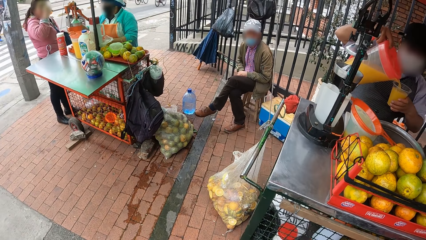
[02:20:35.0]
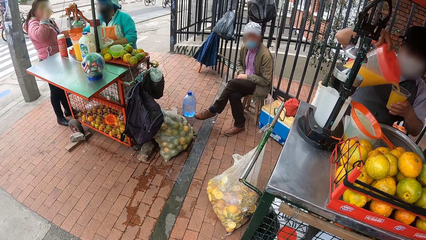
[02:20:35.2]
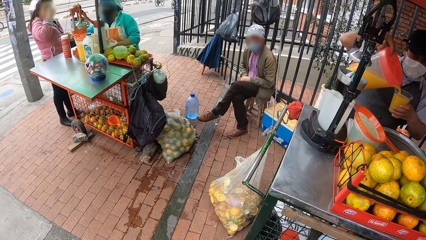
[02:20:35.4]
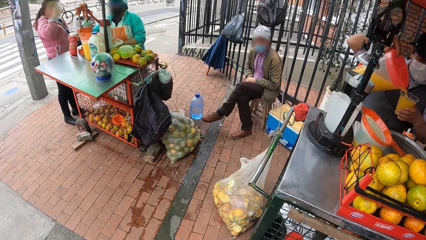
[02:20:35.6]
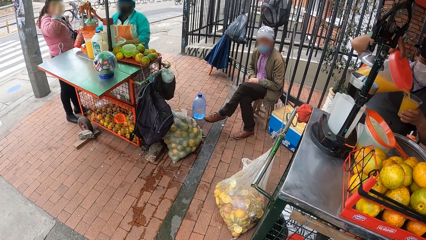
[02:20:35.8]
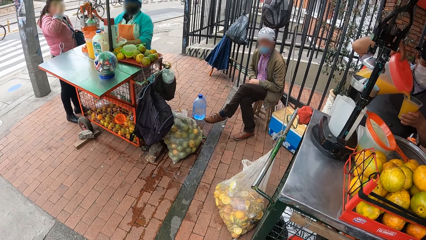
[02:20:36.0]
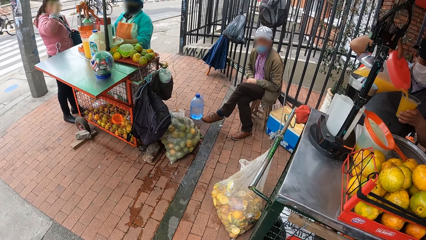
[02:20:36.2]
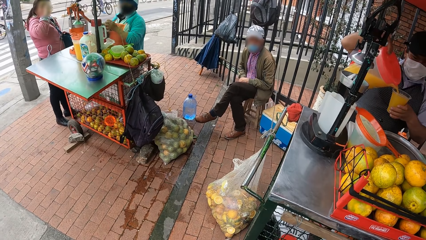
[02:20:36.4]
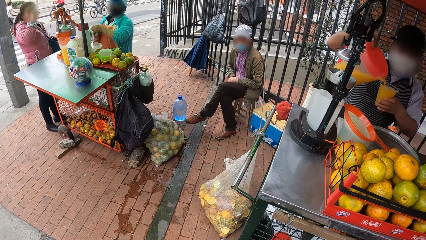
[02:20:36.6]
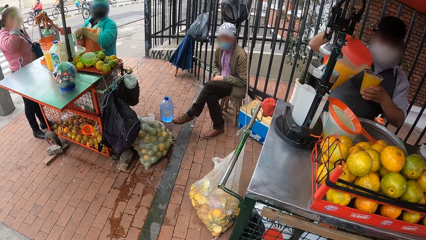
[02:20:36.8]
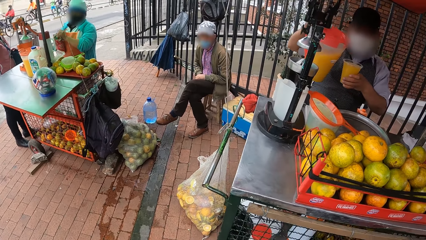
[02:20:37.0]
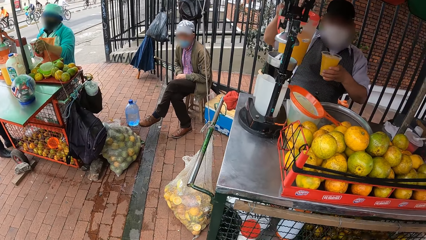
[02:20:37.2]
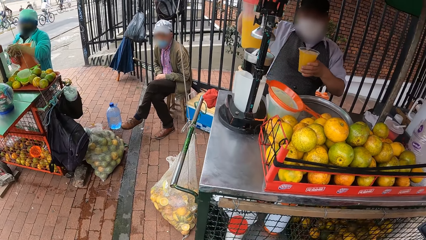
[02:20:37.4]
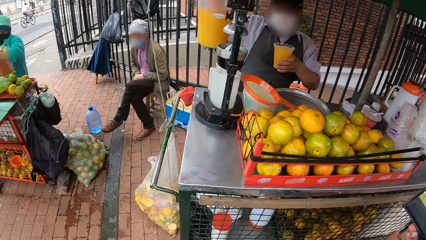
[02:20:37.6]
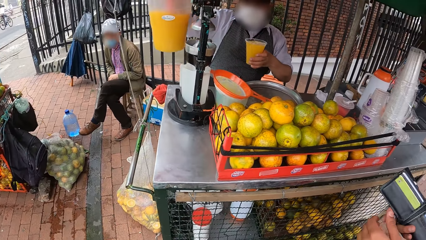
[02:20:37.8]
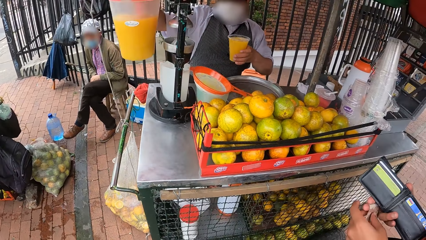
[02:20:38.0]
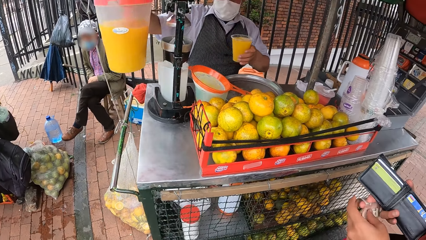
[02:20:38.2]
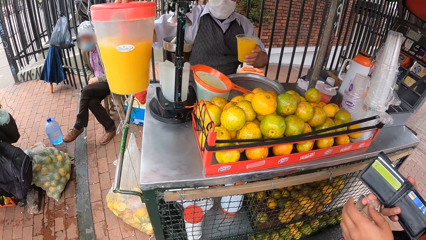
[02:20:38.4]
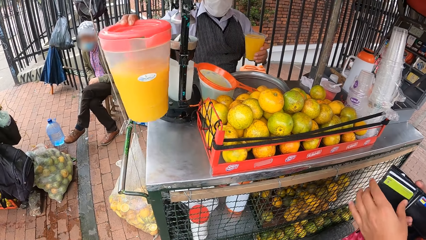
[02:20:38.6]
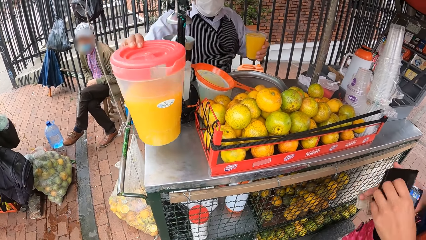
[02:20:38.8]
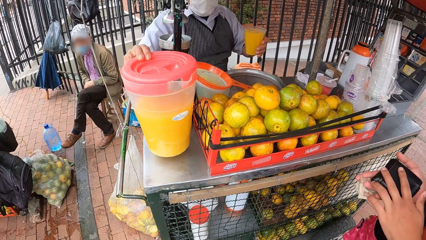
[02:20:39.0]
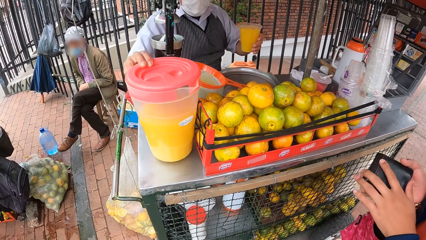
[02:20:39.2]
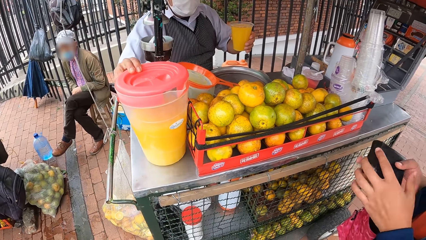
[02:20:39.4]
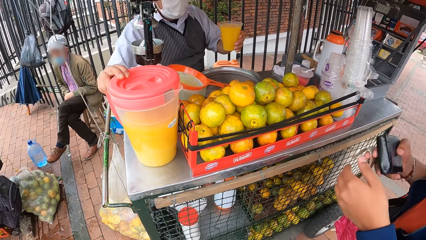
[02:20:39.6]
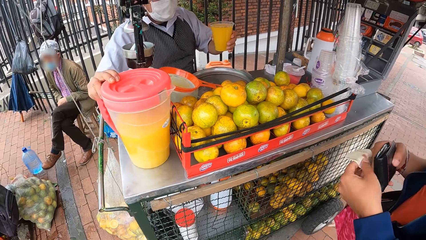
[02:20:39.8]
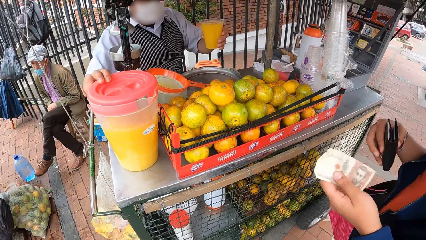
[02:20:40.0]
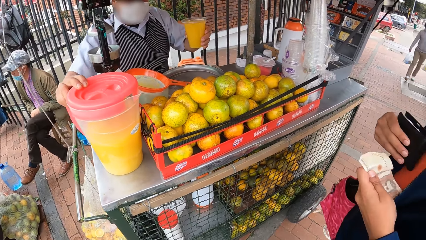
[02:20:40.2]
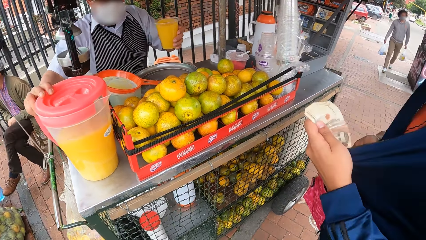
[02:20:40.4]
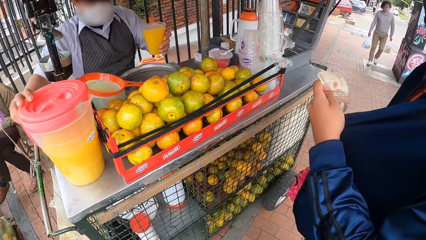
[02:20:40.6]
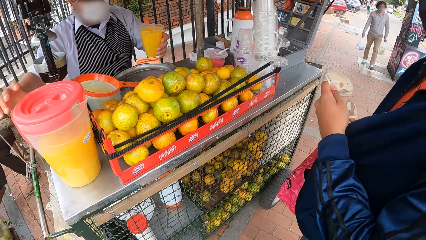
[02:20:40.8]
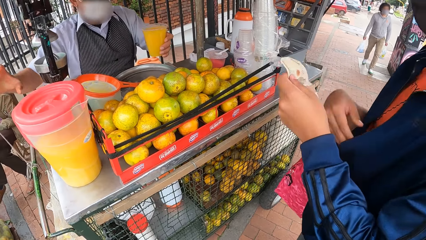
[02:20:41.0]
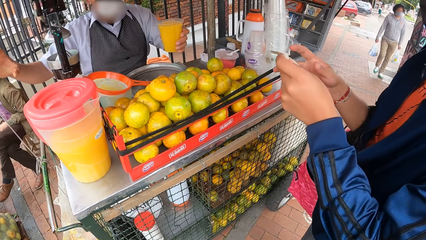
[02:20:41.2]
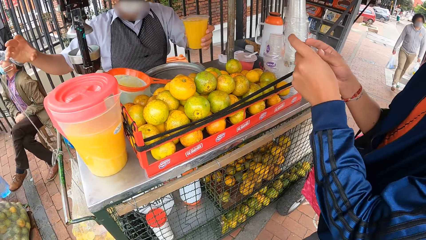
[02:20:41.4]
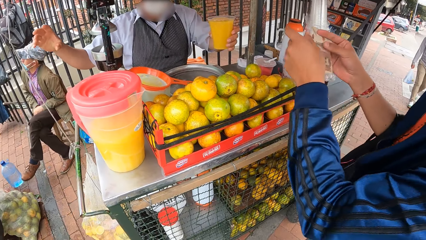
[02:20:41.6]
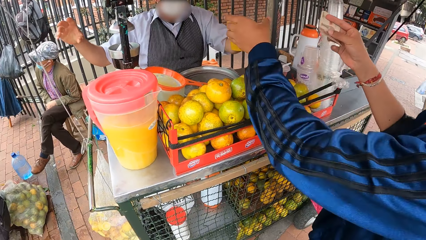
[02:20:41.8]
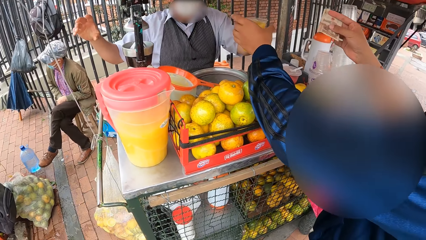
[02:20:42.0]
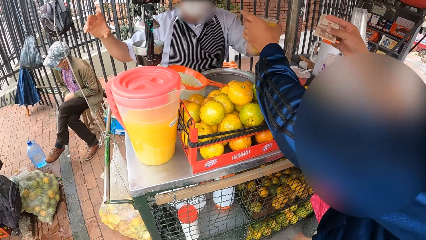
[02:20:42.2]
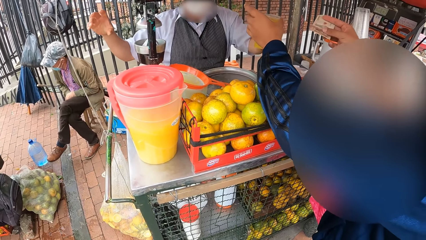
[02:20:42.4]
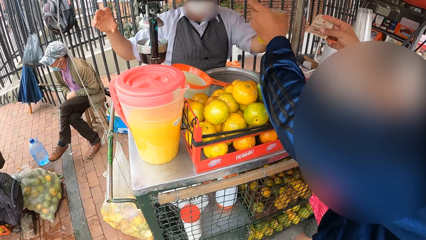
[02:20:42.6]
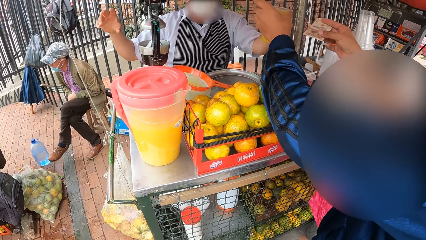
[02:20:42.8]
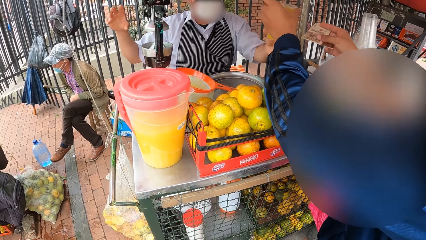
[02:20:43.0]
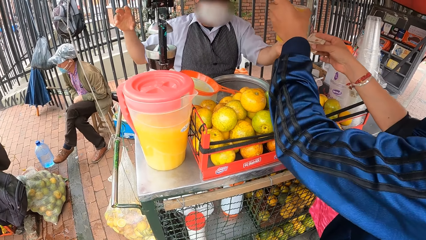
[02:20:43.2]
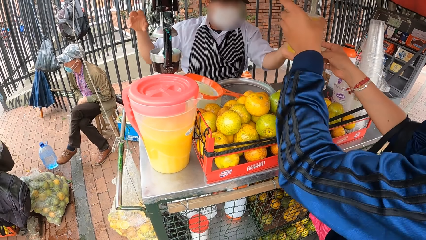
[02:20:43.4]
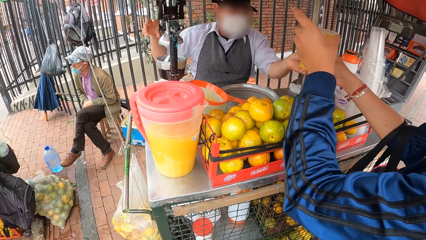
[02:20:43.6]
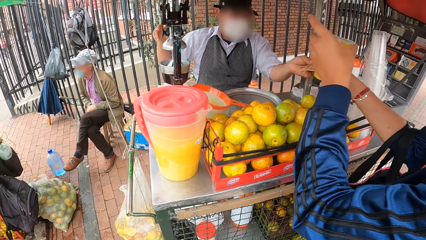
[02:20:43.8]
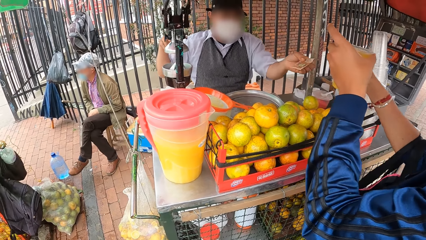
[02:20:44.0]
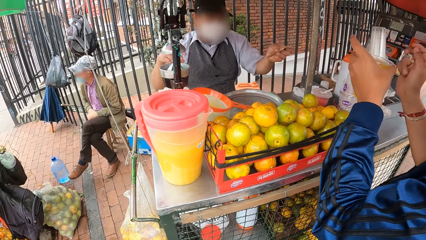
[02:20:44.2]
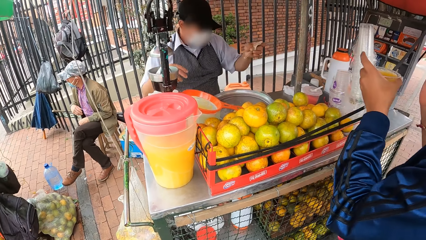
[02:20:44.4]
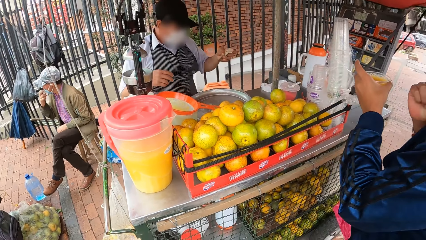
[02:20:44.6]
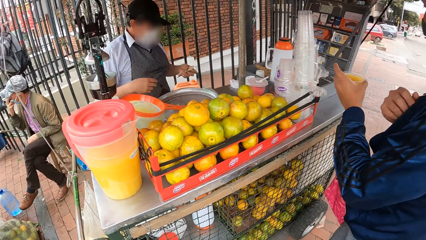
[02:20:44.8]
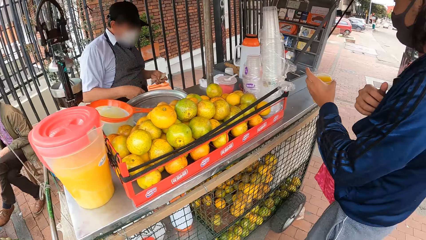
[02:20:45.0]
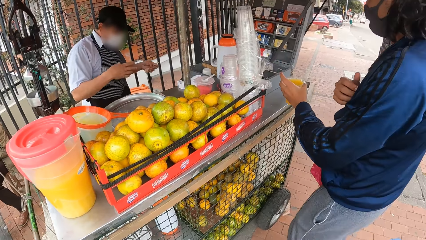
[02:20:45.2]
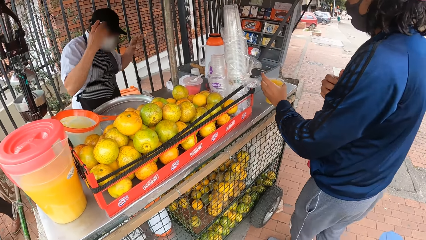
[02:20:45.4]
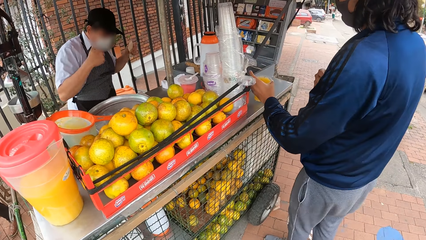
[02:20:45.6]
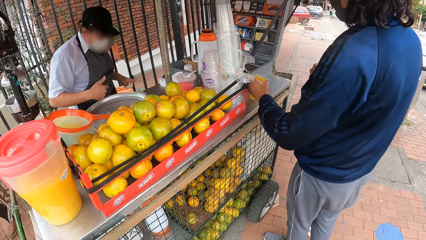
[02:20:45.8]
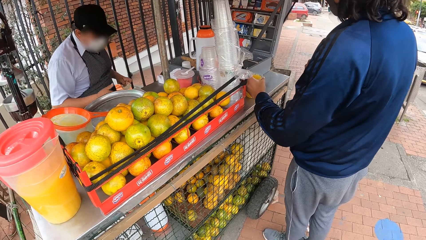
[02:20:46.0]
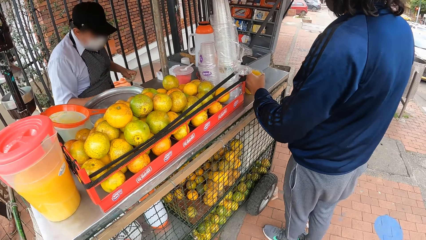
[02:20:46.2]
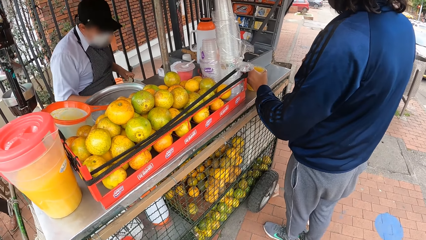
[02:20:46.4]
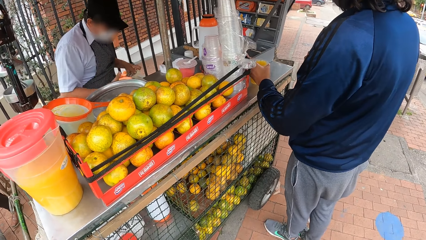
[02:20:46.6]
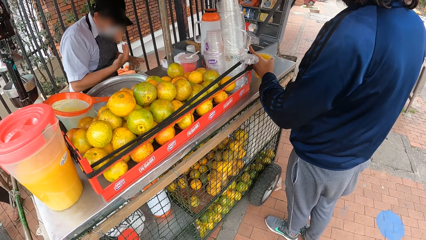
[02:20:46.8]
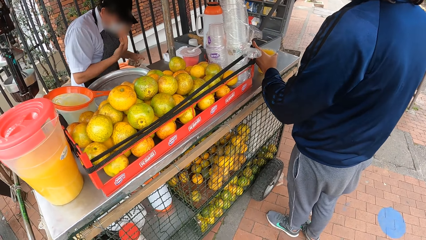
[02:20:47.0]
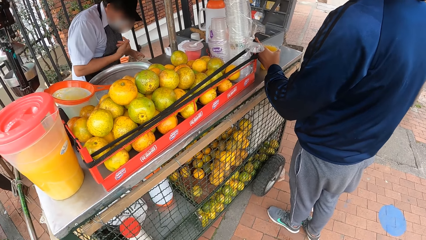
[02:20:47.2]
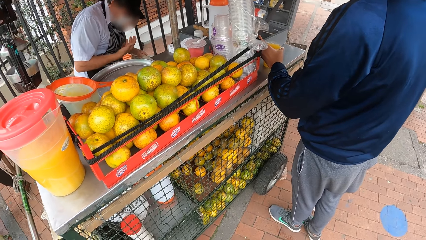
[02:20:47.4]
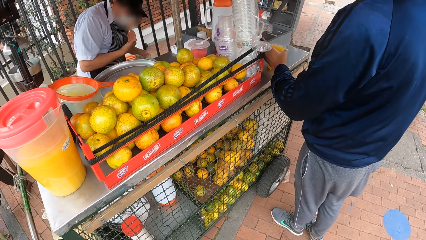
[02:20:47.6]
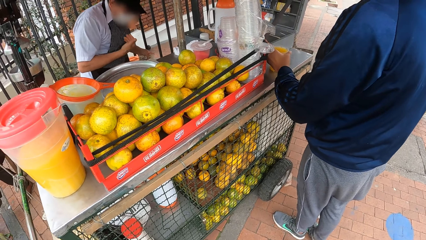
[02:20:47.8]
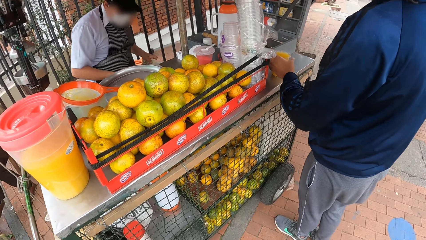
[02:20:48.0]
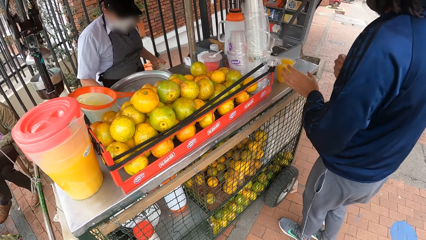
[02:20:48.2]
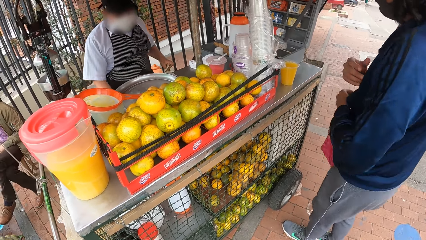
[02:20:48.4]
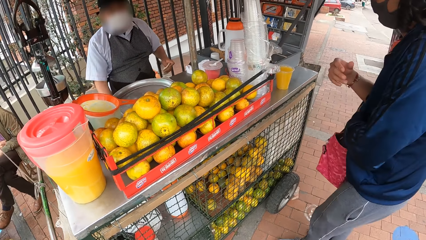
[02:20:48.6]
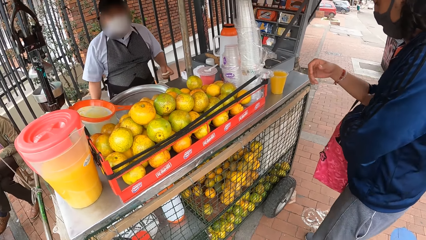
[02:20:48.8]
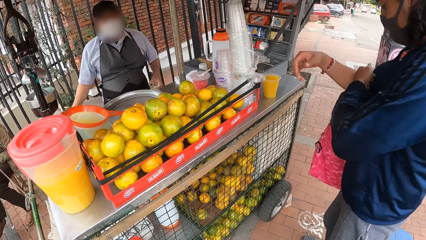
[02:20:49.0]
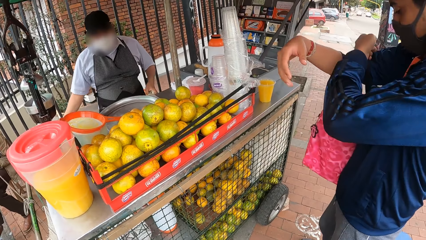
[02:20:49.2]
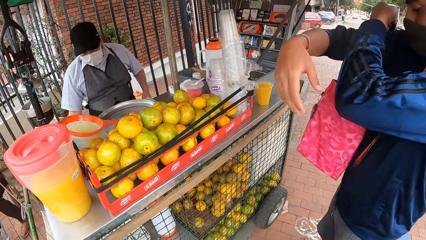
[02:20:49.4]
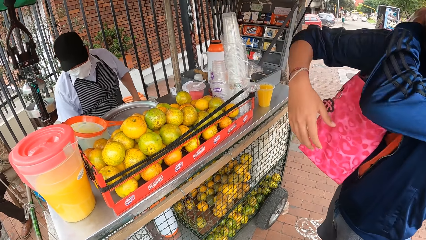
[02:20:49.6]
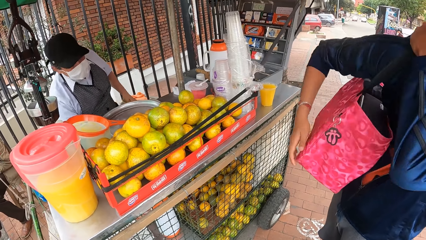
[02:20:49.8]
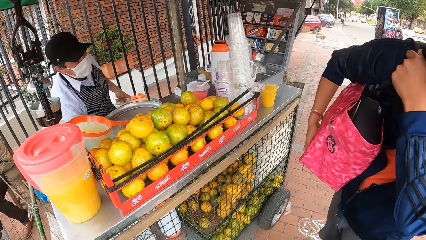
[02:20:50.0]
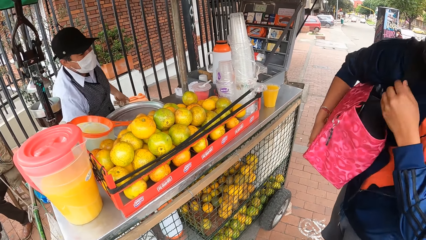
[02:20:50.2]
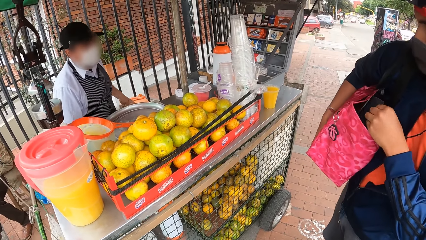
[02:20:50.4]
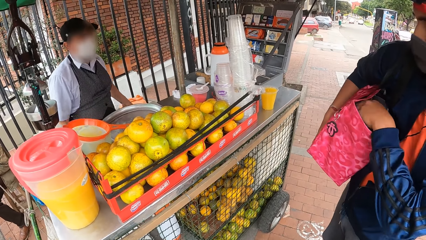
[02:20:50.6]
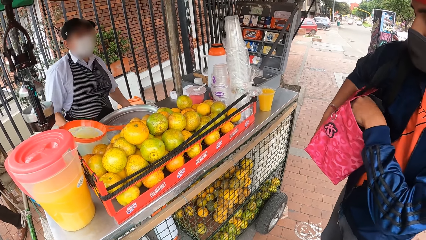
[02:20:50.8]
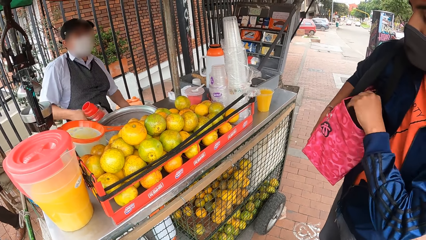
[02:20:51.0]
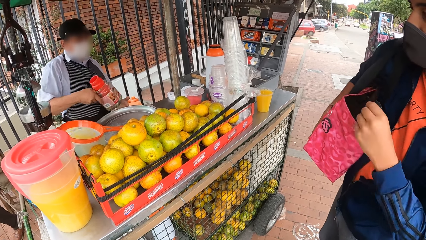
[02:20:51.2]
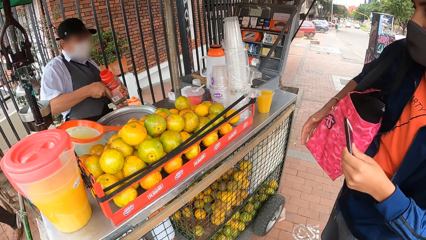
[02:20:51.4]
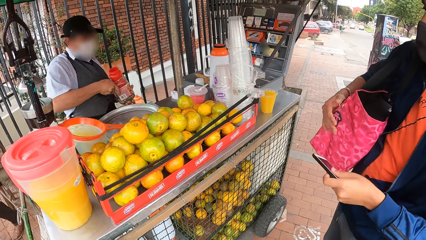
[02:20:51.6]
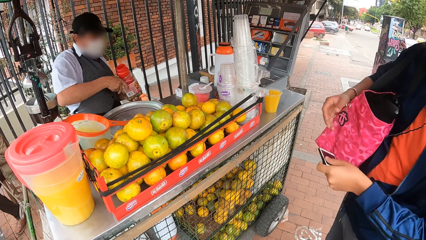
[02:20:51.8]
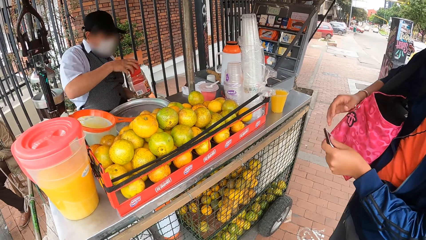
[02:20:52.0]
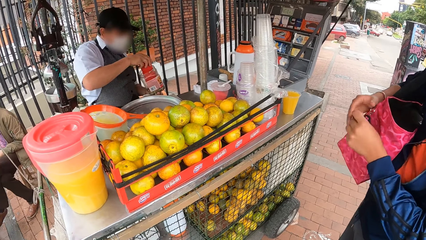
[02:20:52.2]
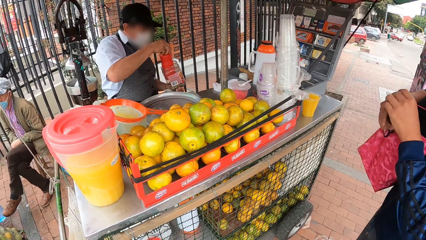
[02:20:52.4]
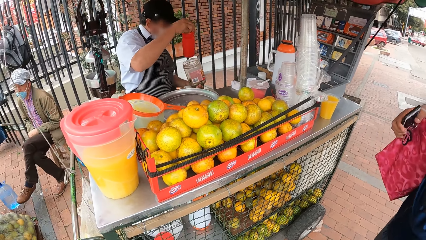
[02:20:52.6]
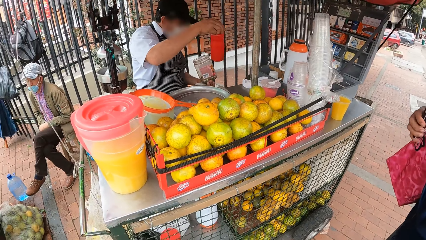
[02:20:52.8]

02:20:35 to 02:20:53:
The woman drops the fruit juice jug on the table with her right hand. A man closes a wallet with his hands. The man puts the wallet inside his jacket with his right hand. The woman gives the fruit juice to the man with her left hand. The man collects the fruit juice from the woman with his left hand. The man gives money to the woman with his right hand. The woman collects the money from the man with her left hand. The man drops the fruit juice on the table with his left hand. The man brings out a phone from a bag with his left hand. He holds the phone. He passes the phone from his left hand to his right hand.
